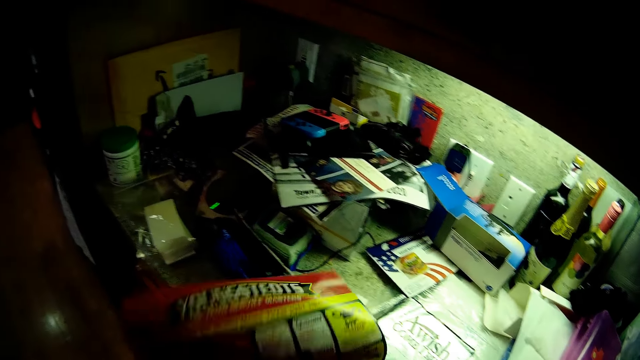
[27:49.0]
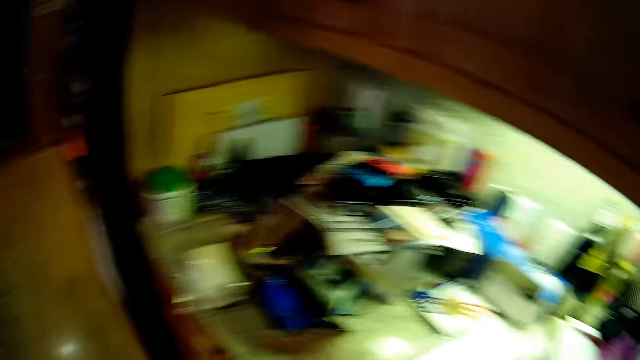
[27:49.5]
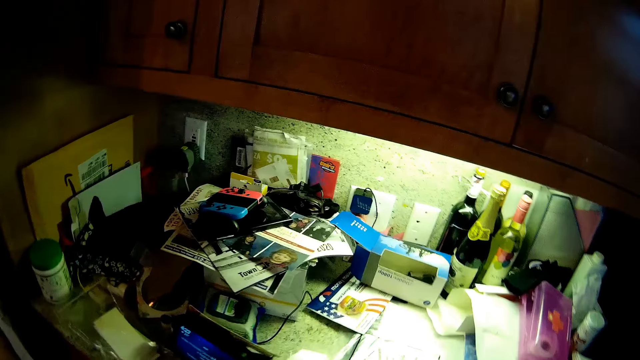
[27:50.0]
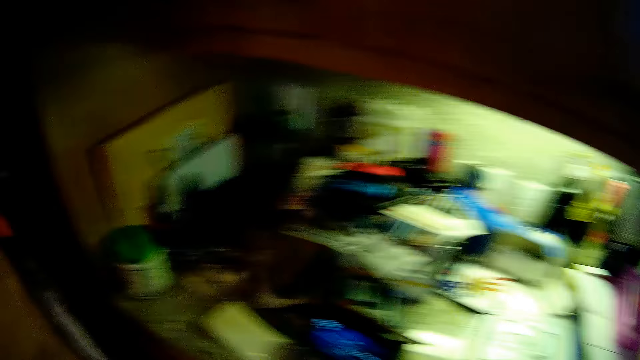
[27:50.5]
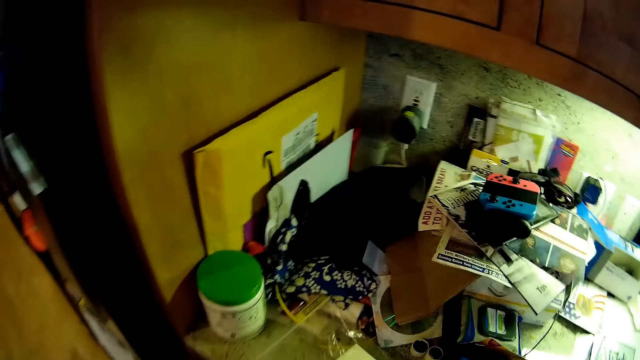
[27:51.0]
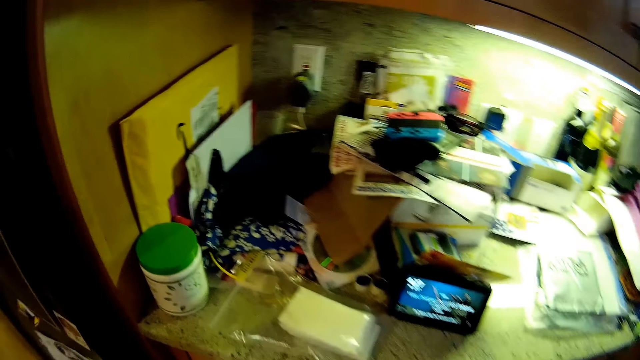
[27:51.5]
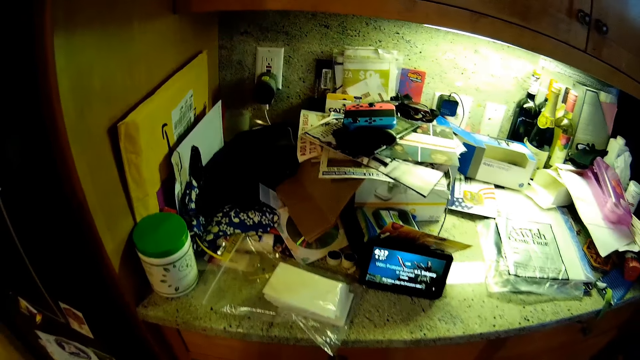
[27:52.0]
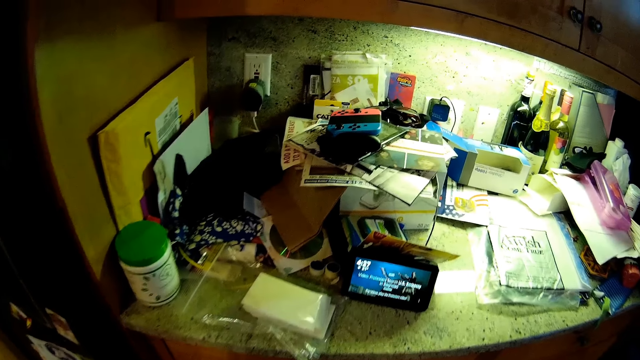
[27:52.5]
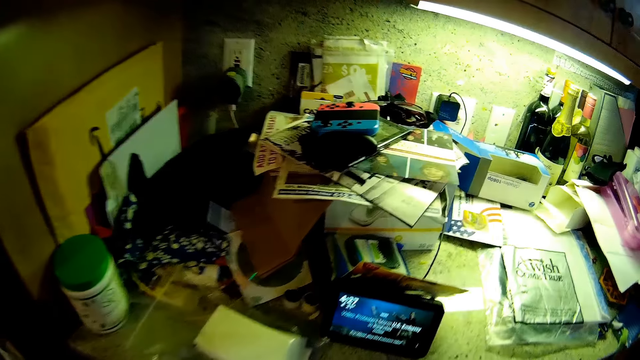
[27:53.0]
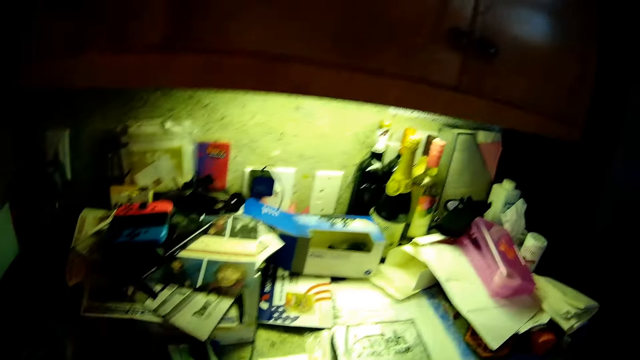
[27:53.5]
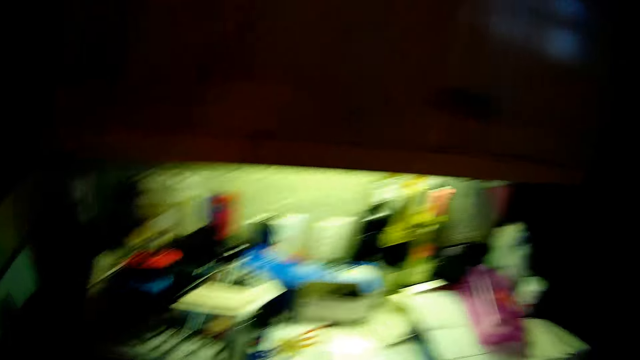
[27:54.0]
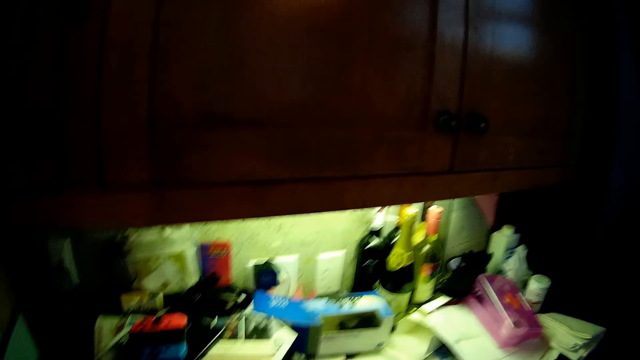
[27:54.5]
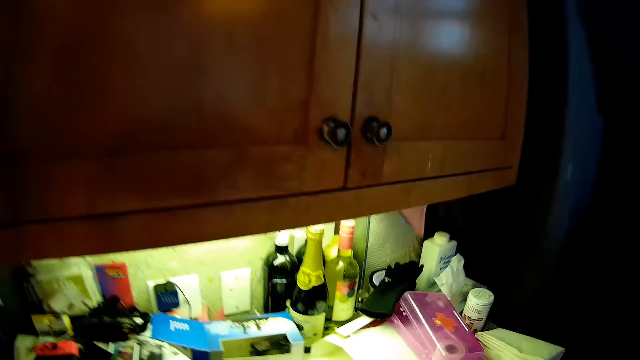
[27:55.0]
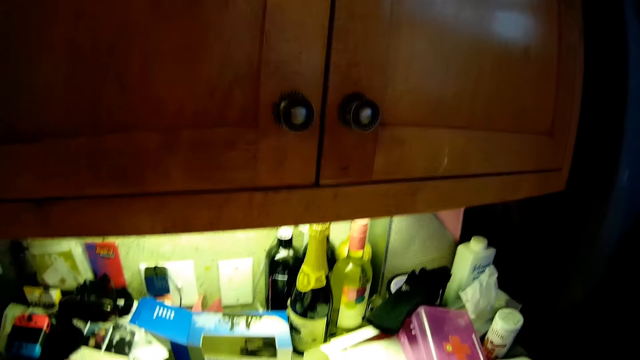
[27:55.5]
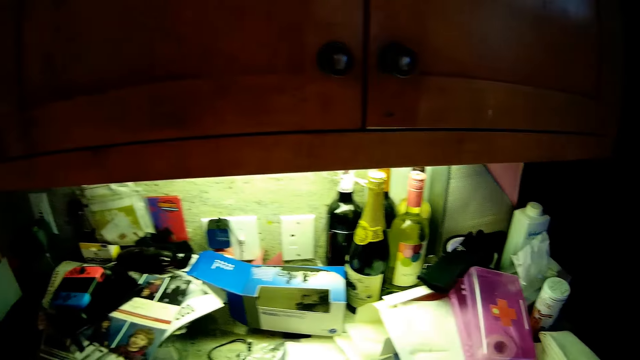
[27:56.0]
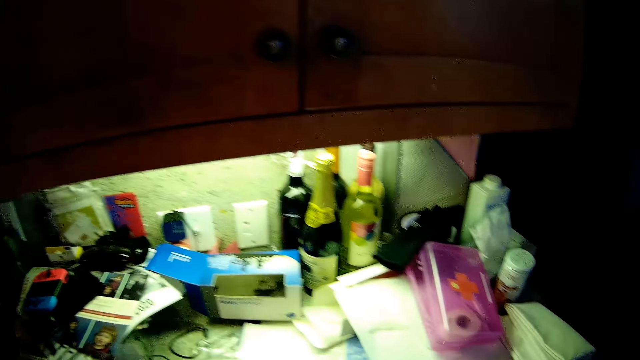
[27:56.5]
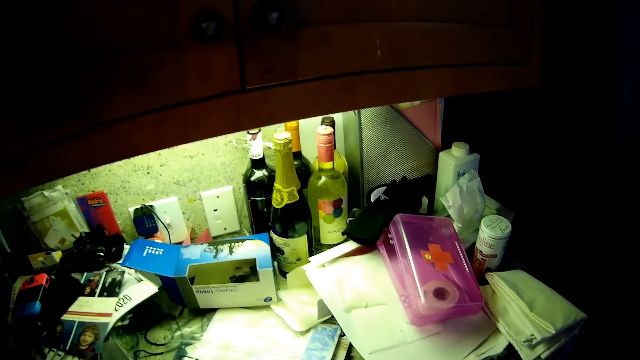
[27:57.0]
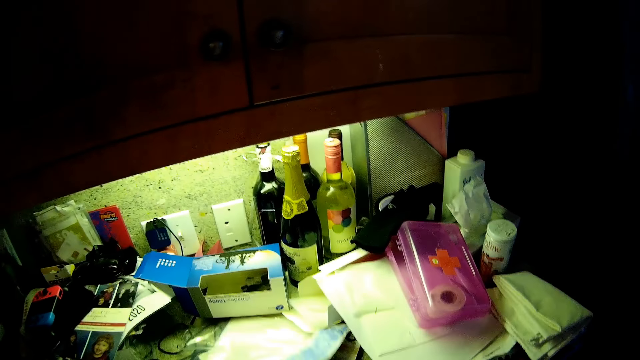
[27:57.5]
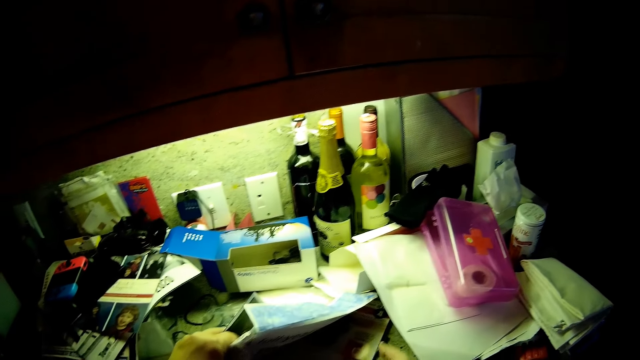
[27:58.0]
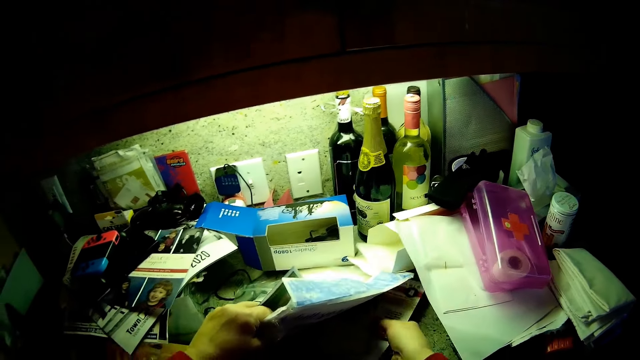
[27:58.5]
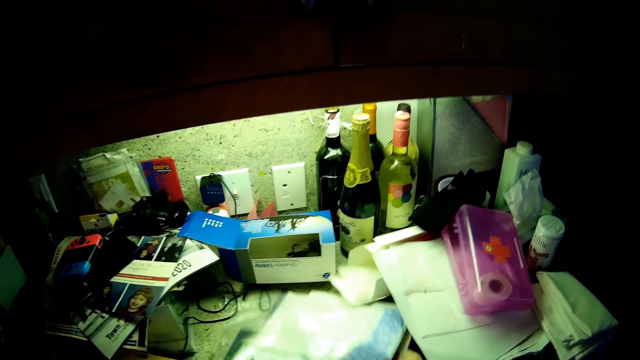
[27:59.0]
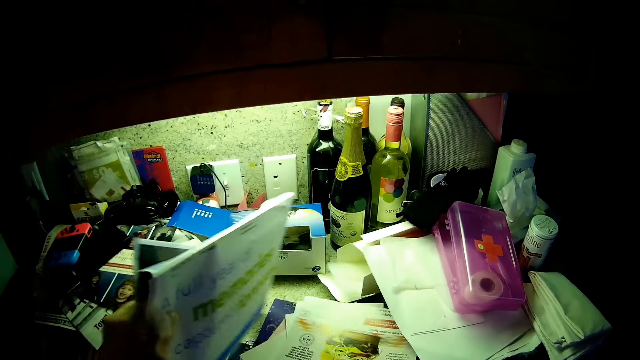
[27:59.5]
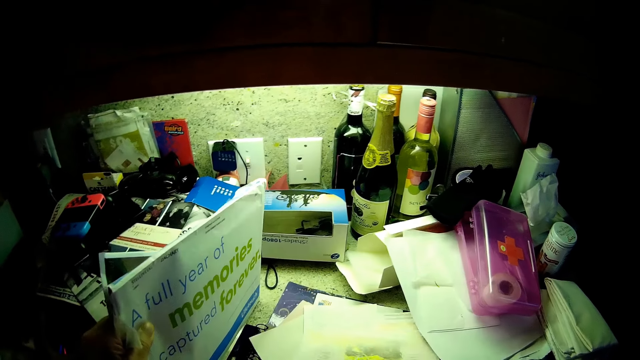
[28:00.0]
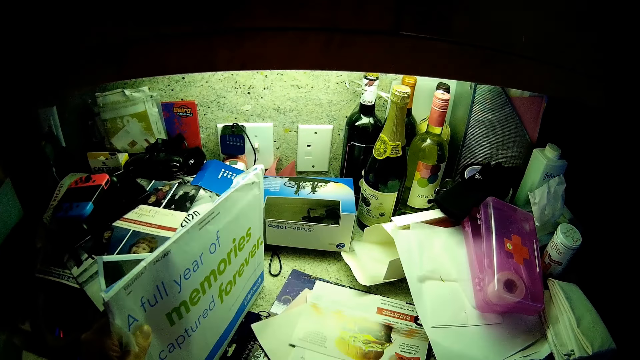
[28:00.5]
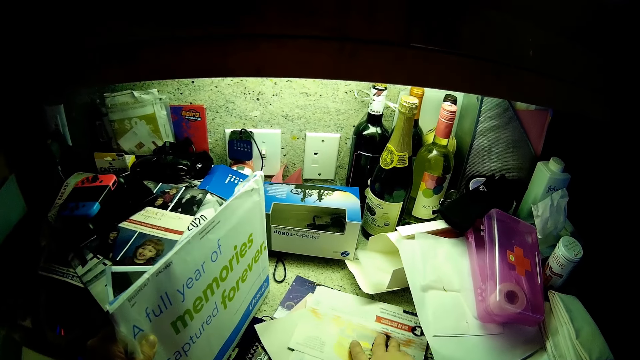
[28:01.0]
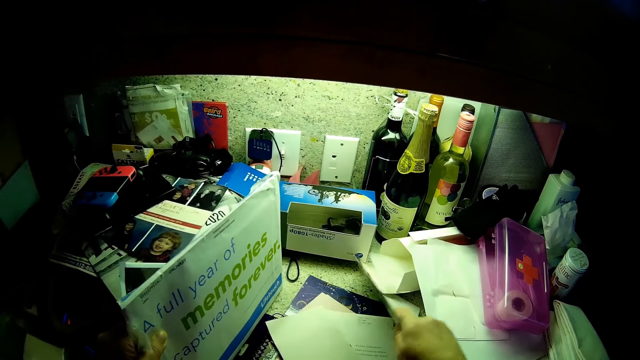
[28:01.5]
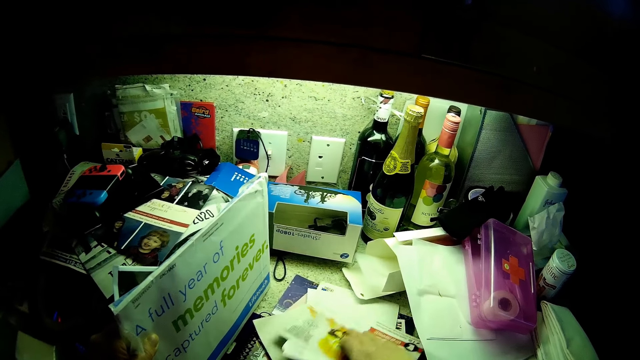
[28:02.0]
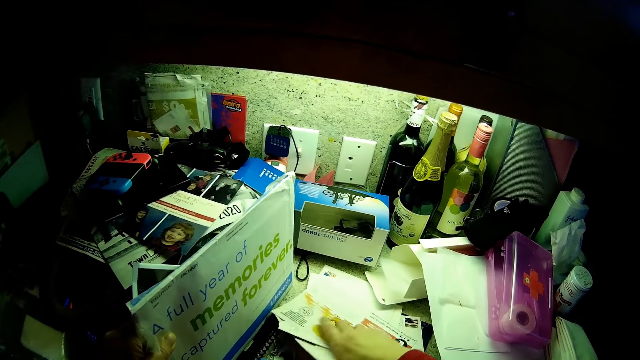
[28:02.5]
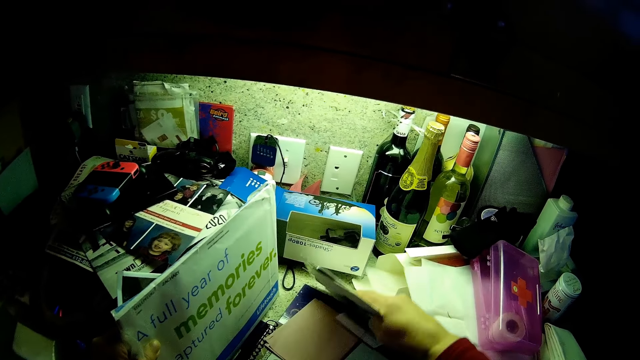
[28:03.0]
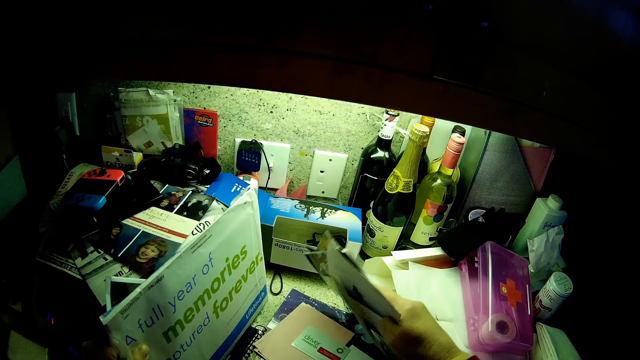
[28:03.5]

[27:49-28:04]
The camera wearer looks around the room. They raise books on the counter. They pick up envelopes from the counter.

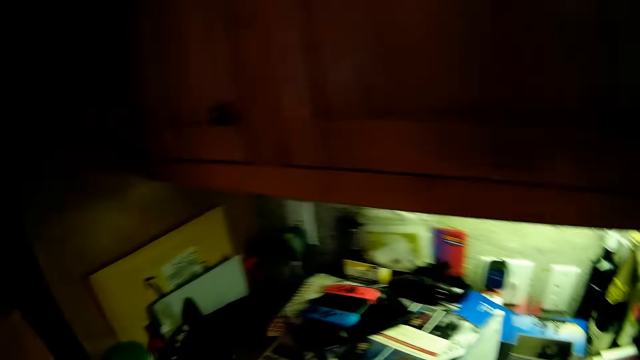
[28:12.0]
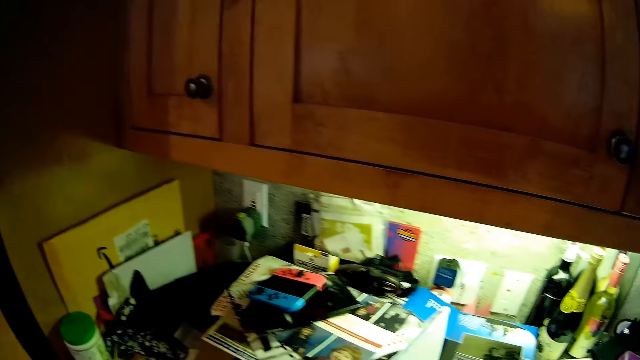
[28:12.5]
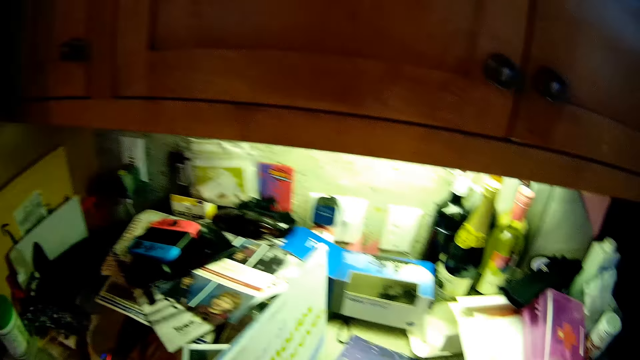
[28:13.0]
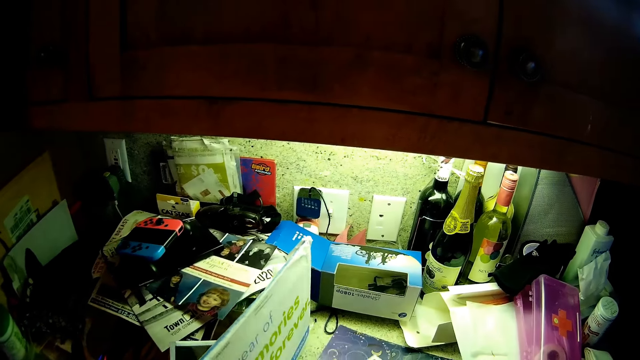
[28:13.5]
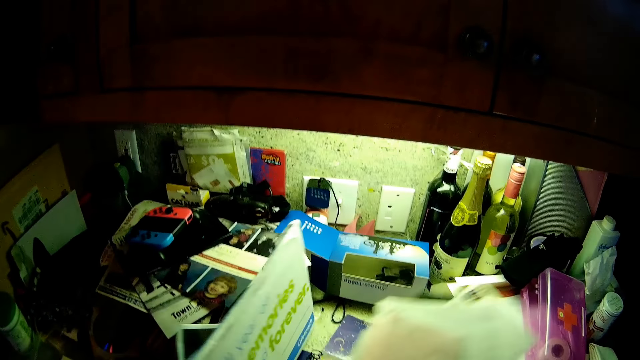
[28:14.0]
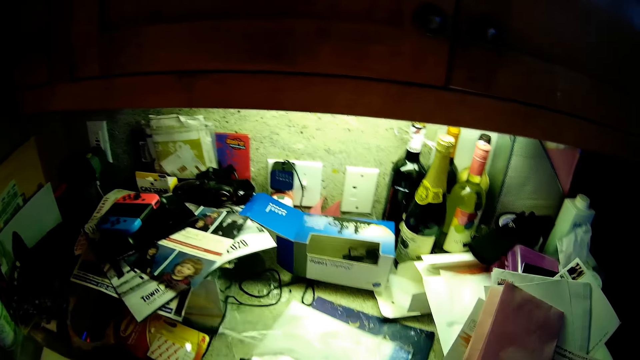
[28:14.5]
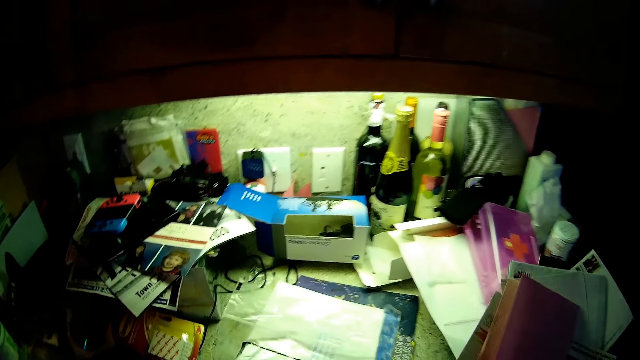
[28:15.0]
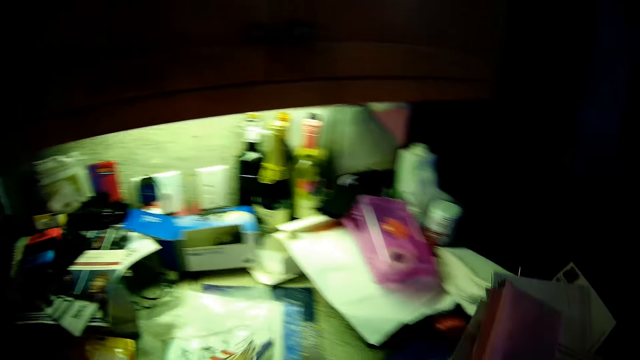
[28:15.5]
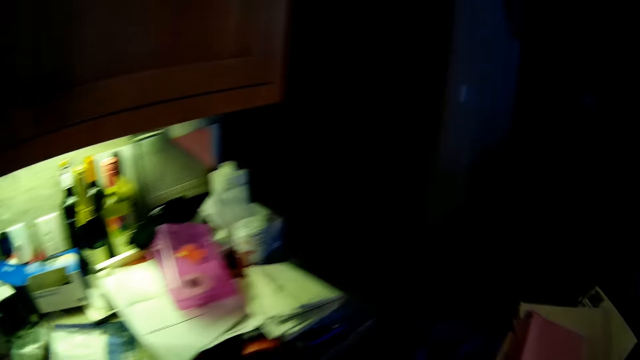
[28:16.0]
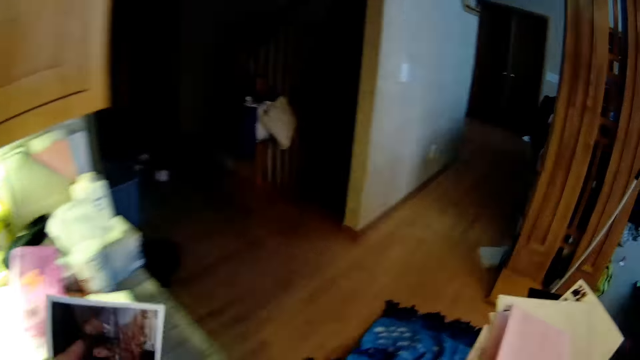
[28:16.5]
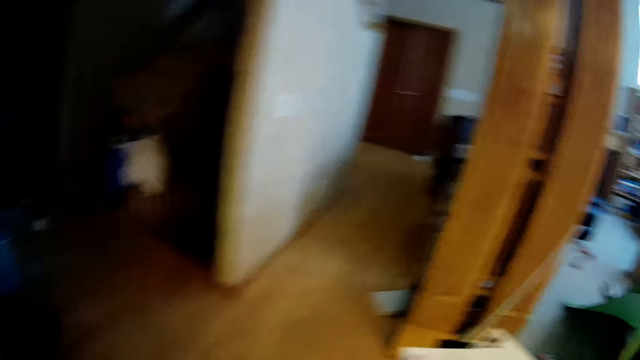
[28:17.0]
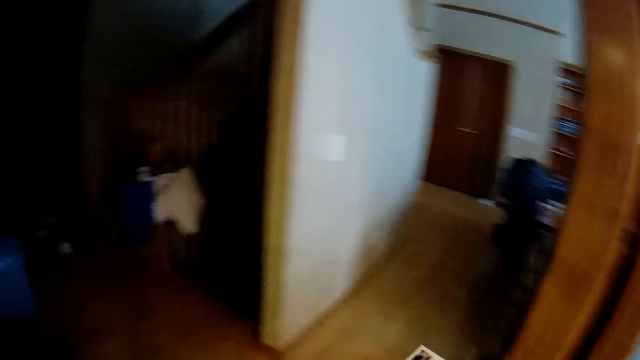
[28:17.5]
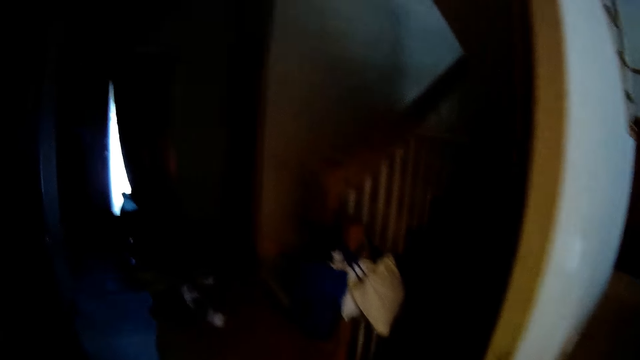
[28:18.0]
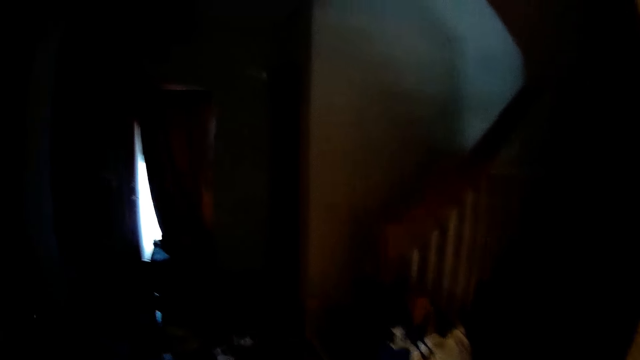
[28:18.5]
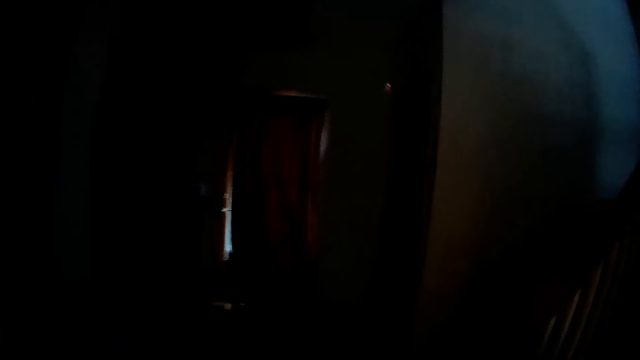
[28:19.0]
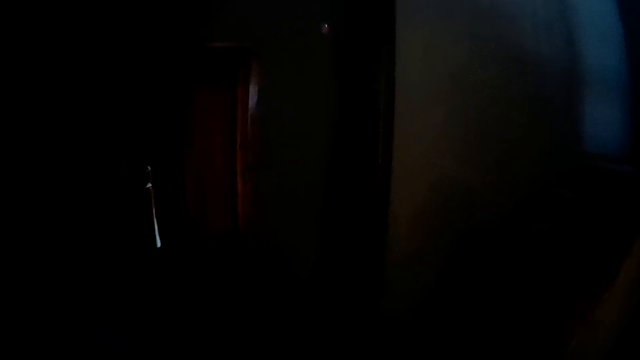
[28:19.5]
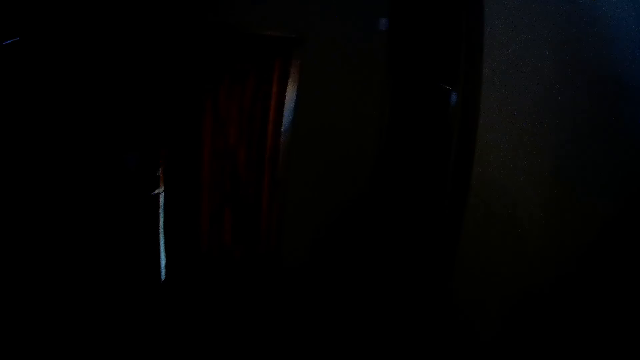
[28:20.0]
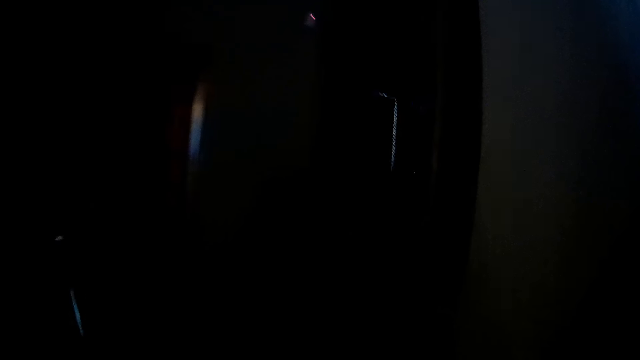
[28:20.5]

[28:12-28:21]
The camera wearer picks envelopes from the kitchen counter. They walk on the hallway.
